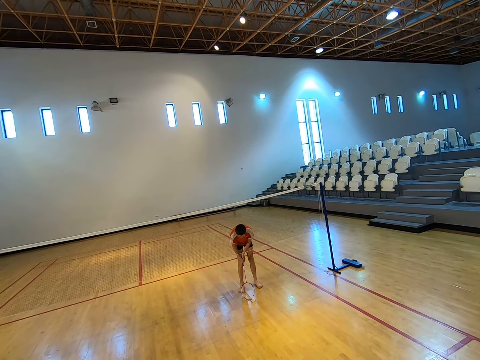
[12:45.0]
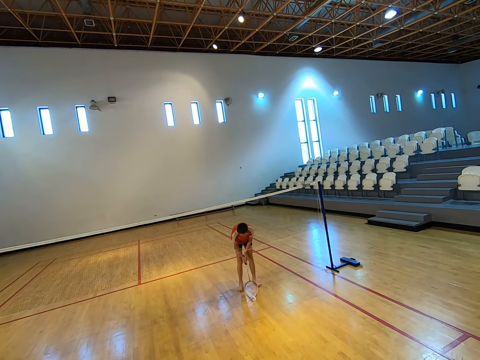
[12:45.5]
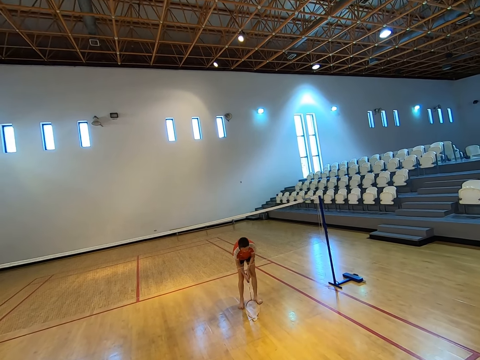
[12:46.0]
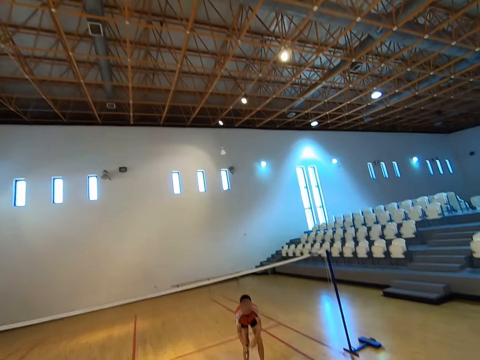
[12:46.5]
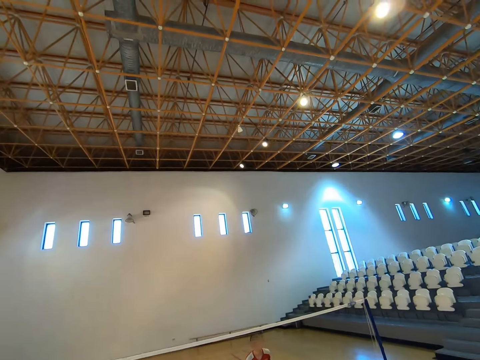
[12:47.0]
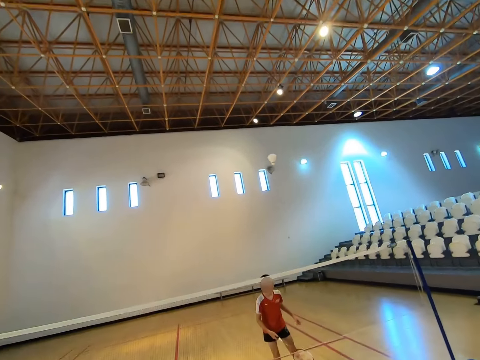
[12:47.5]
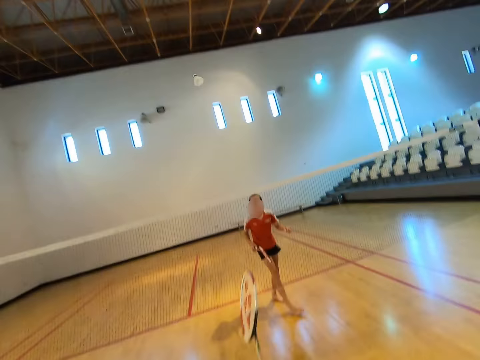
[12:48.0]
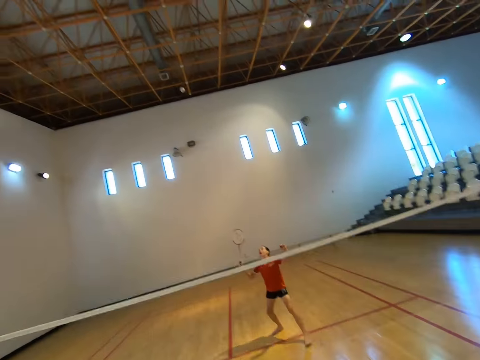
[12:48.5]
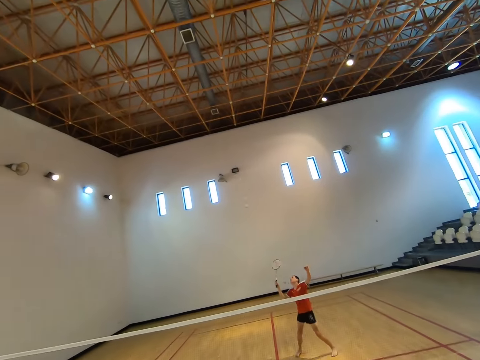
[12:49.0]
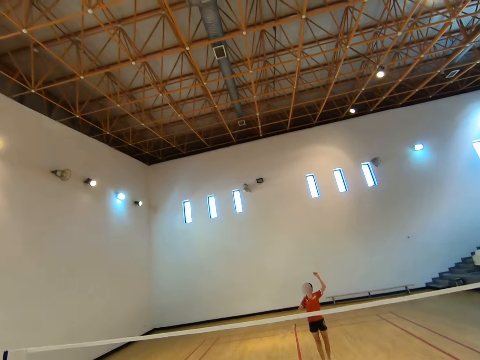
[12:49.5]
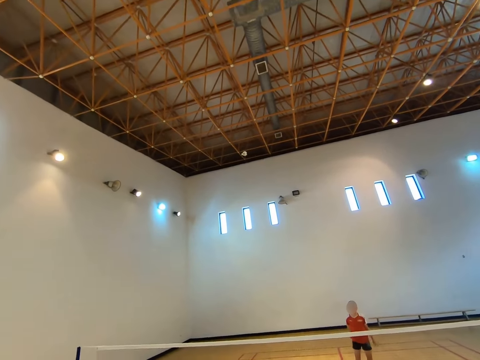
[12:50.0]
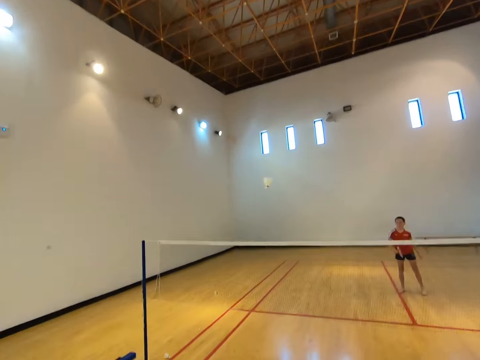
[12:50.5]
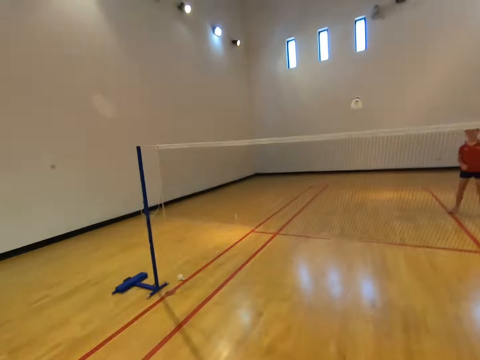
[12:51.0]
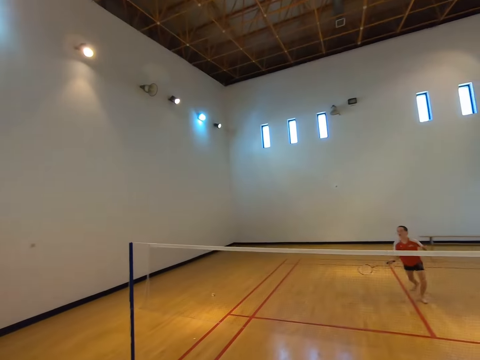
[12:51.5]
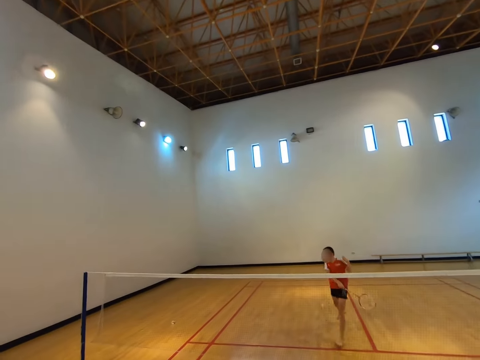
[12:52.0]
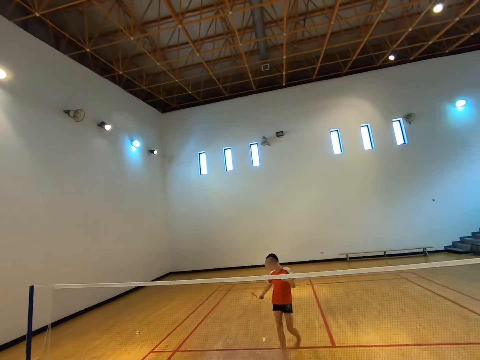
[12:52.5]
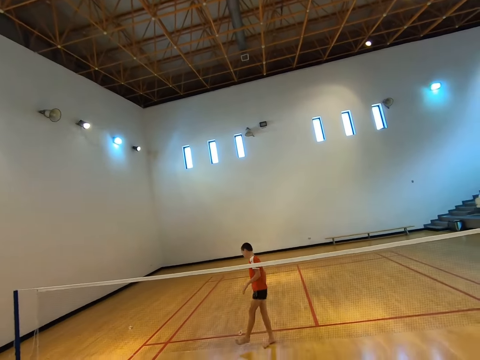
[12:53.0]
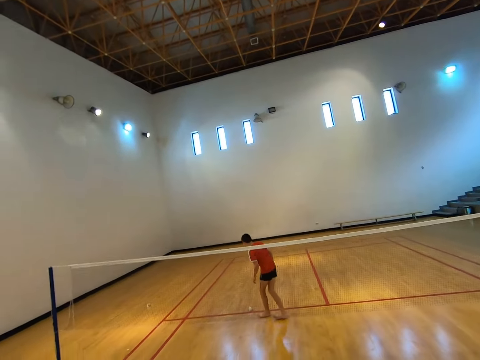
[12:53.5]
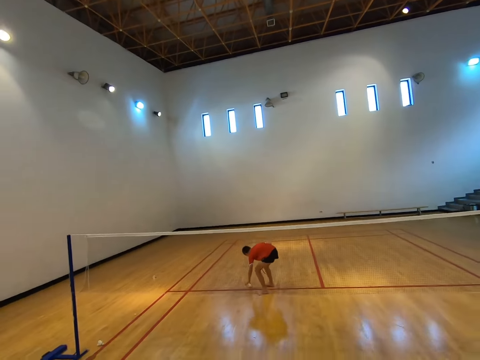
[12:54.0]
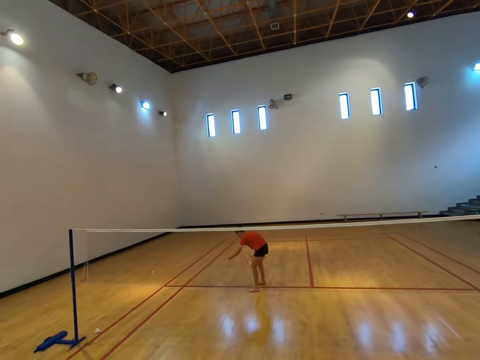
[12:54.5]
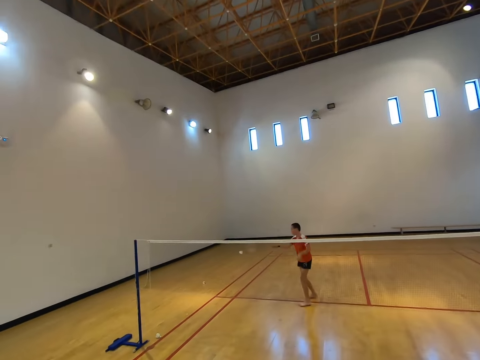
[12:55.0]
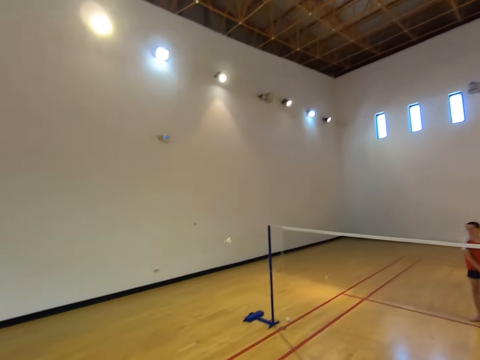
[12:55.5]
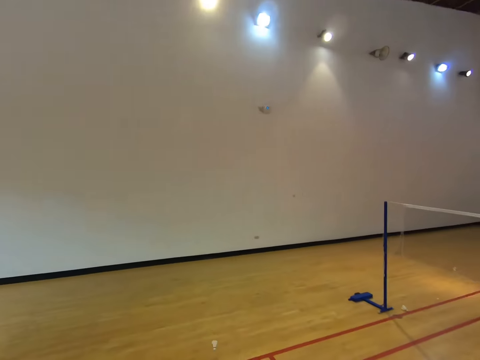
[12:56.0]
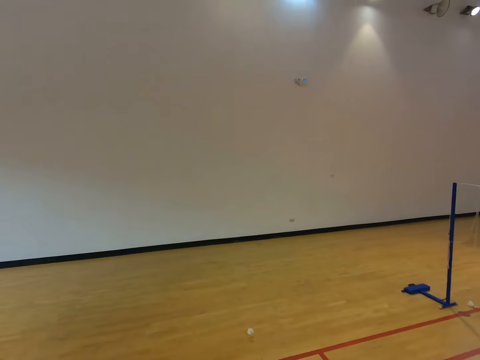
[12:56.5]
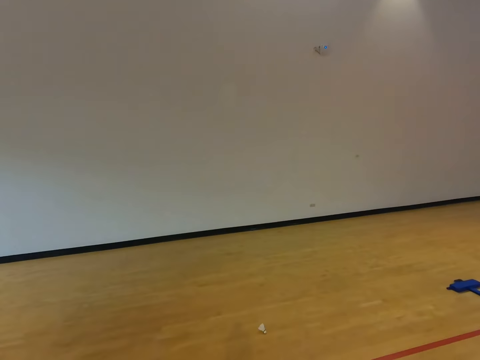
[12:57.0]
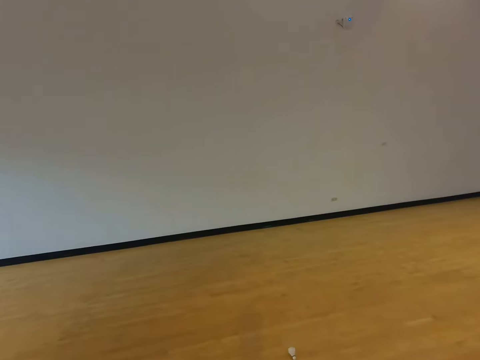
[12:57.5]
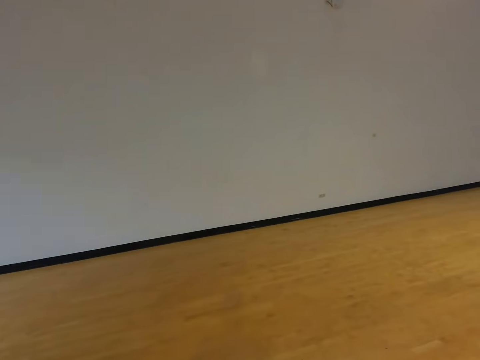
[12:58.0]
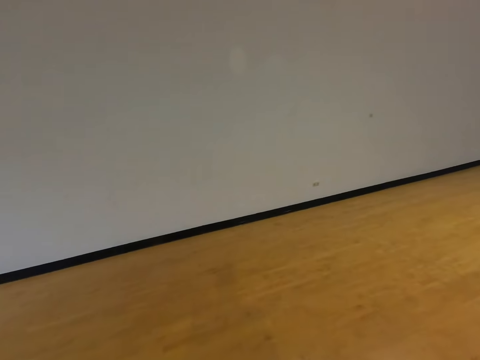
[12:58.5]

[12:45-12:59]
A boy plays badminton with the camera wearer. The boy picks up a shuttlecock with a racket. The camera wearer hits the shuttlecock with a racket. The boy hits the shuttlecock with the racket. The boy bends towards the floor, picks up the shuttlecock, and stands up. The boy plays badminton with the camera wearer. The boy picks up the shuttlecock with the racket. The camera wearer walks towards the shuttlecock.

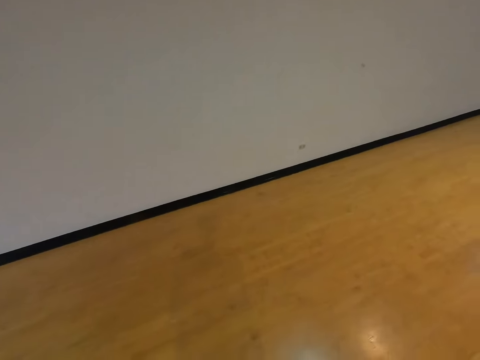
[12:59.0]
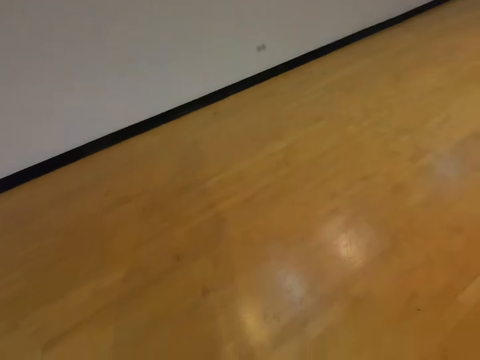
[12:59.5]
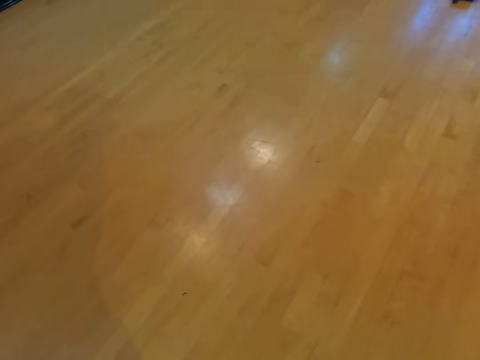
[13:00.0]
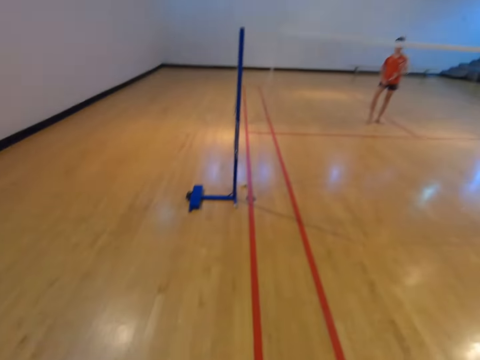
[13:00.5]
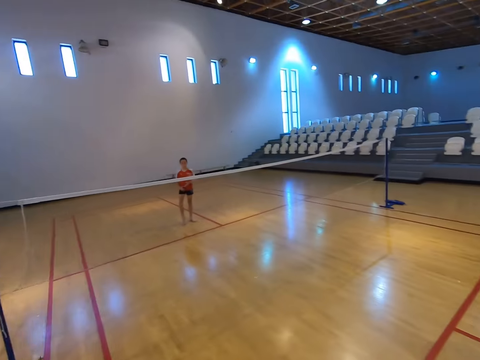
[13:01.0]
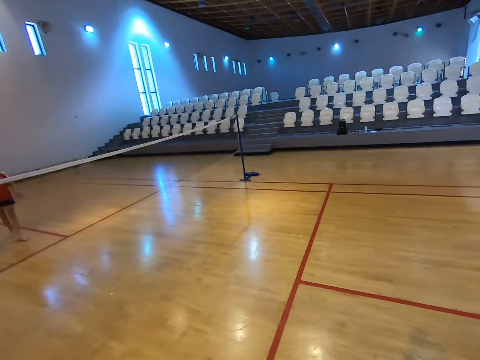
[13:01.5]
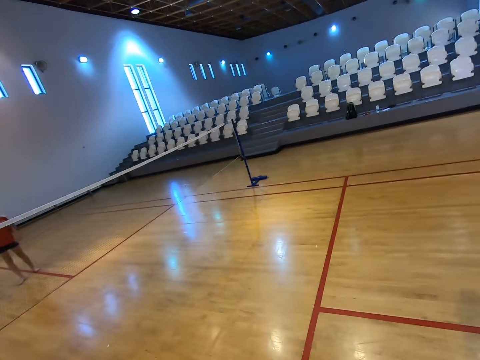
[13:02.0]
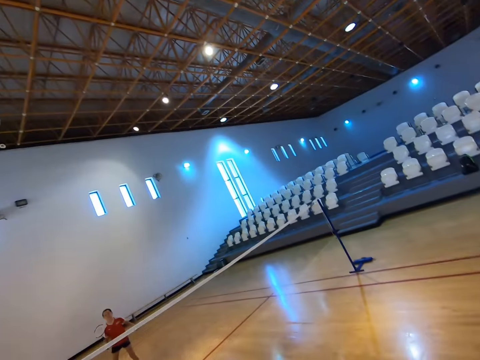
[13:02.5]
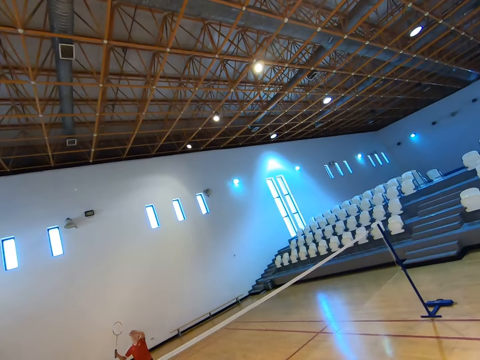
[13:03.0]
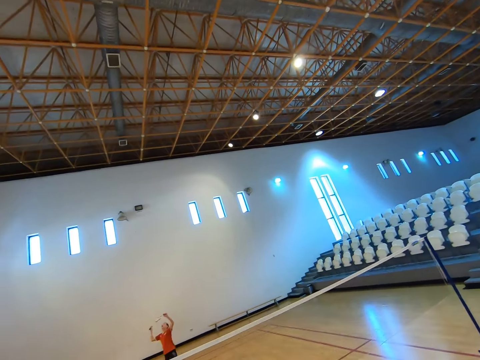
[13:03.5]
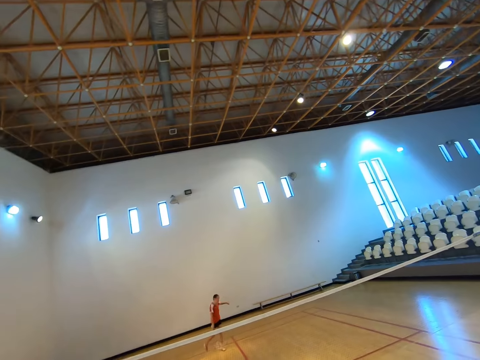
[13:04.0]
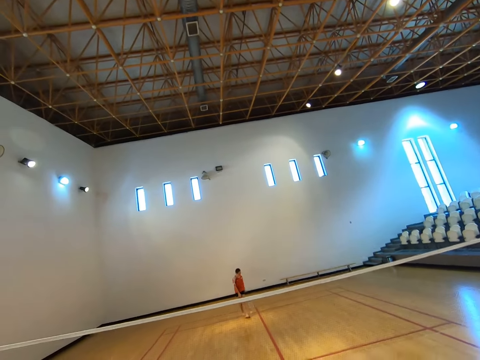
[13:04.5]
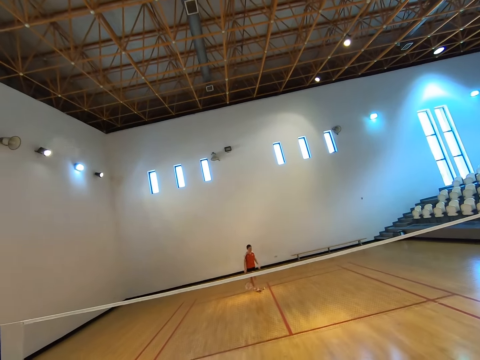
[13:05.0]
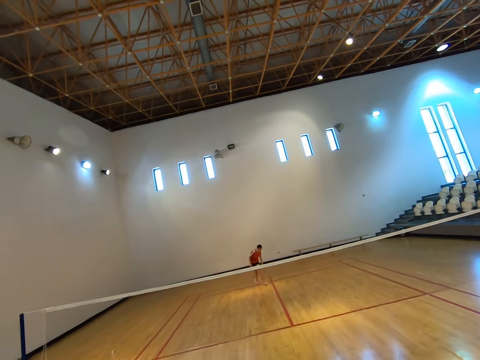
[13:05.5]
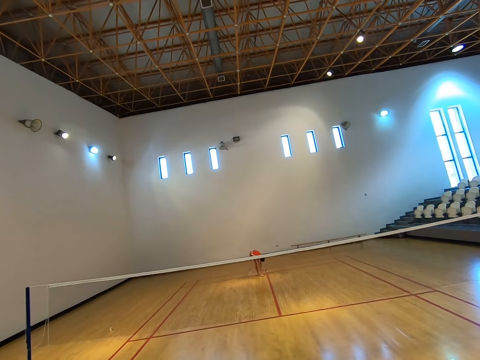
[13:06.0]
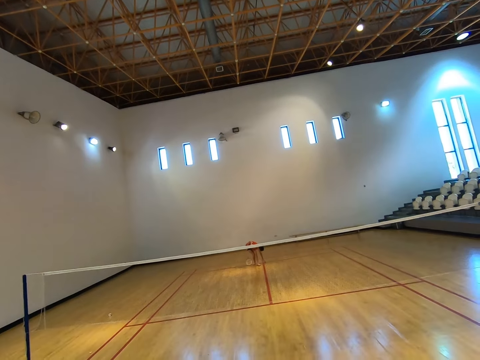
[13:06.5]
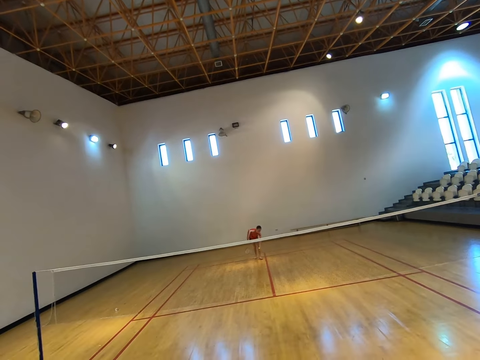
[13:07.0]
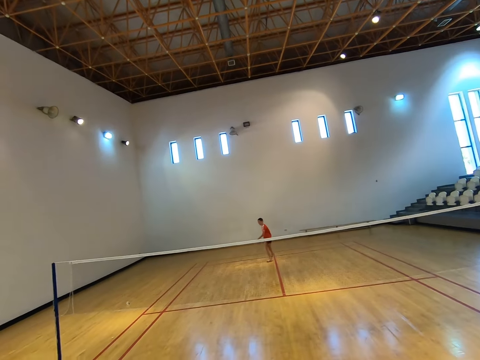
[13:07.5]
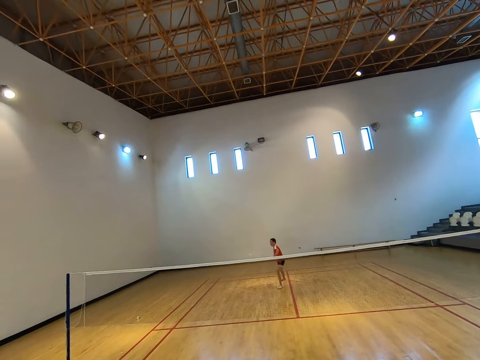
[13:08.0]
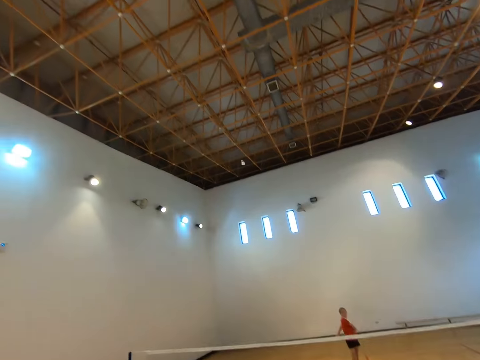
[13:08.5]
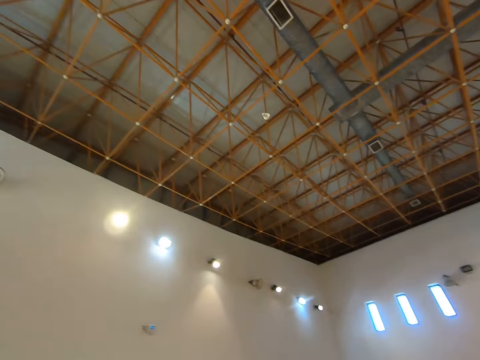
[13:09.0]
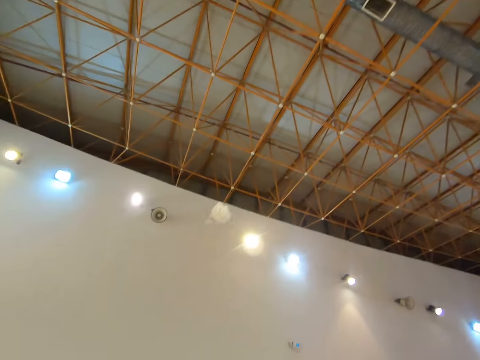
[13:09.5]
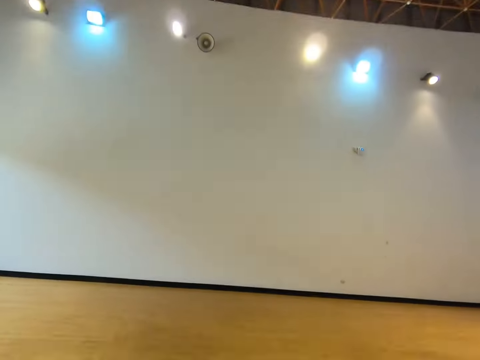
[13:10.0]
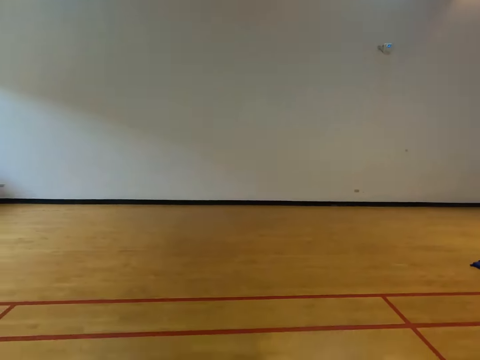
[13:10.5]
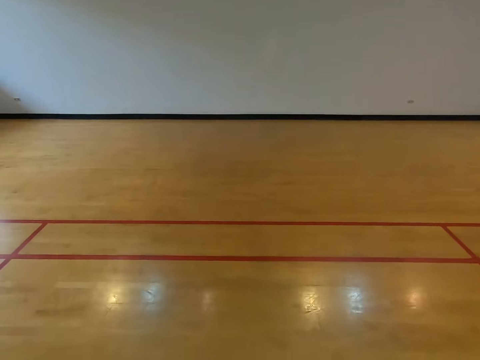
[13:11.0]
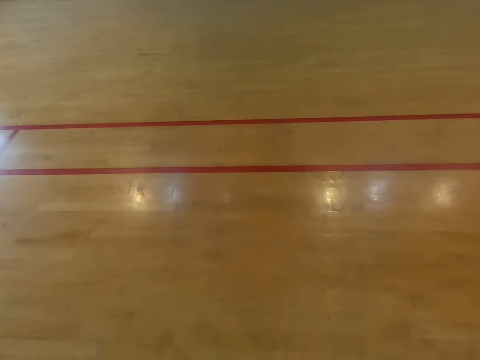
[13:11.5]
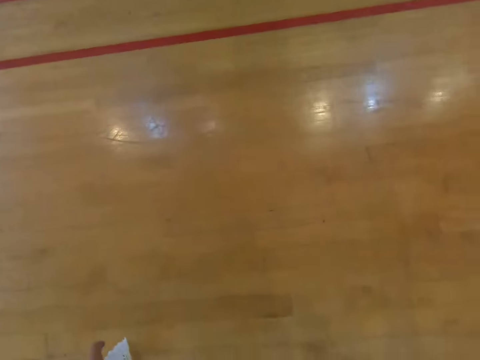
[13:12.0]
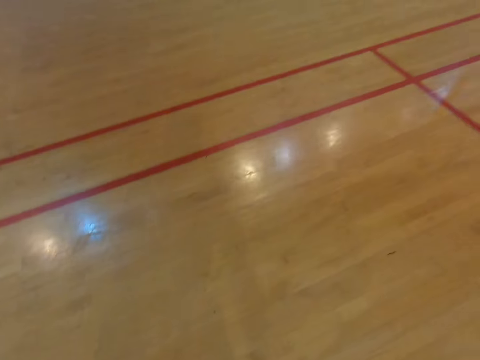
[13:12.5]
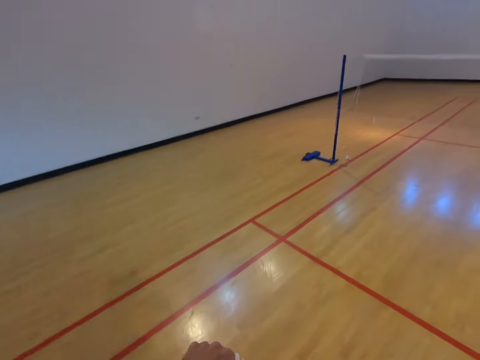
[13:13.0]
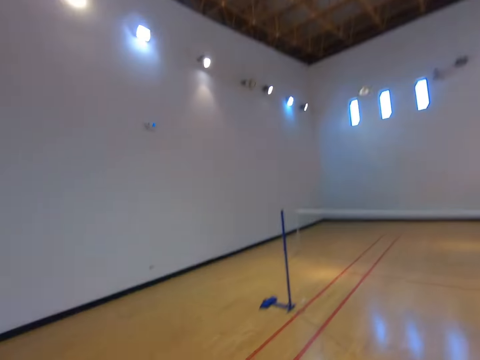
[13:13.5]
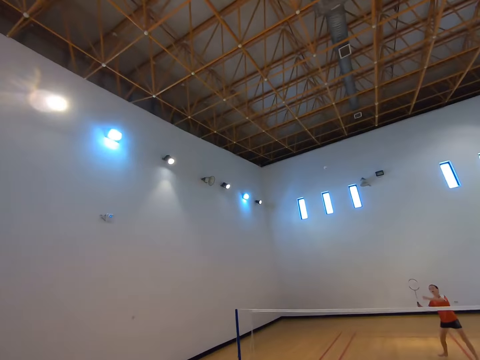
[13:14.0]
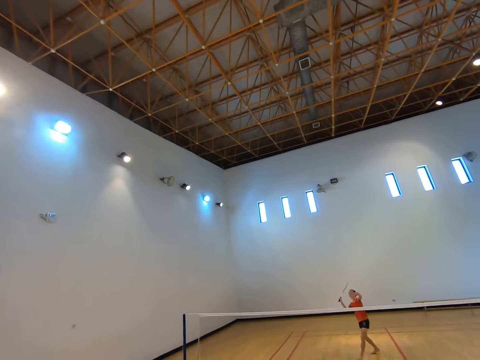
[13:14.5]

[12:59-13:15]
The camera wearer bends towards the floor, picks up a shuttlecock, and stands up. They walk towards the net and play badminton with a boy. They hit the shuttlecock with a racket. The boy hits the shuttlecock with a racket. The boy bends towards the floor, picks up the shuttlecock, and stands up. The boy plays badminton with the camera wearer. The boy hits the shuttlecock with the racket. The camera wearer bends towards the floor, picks up the shuttlecock, and stands up. They play badminton with the boy.
